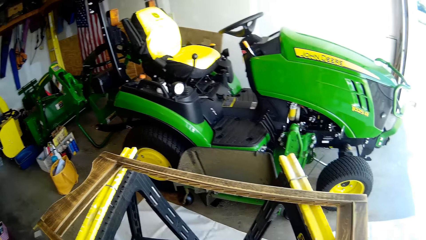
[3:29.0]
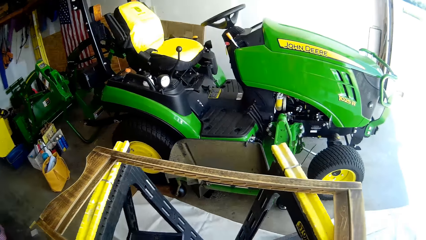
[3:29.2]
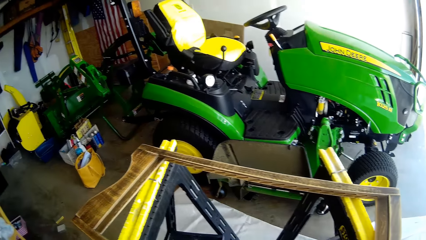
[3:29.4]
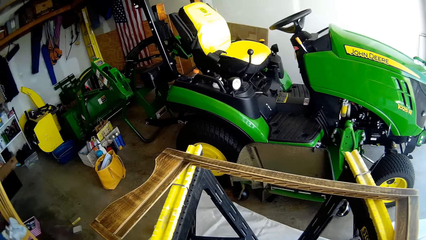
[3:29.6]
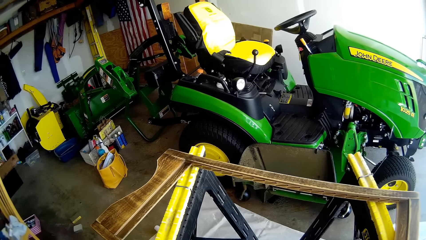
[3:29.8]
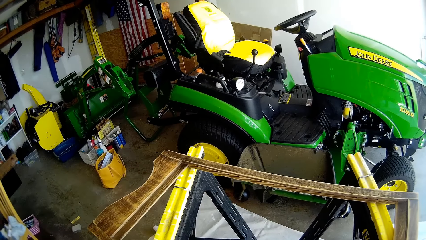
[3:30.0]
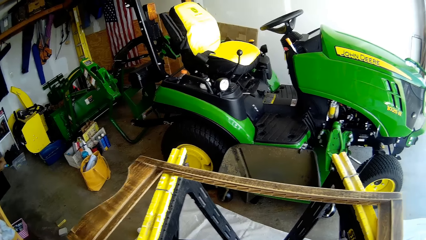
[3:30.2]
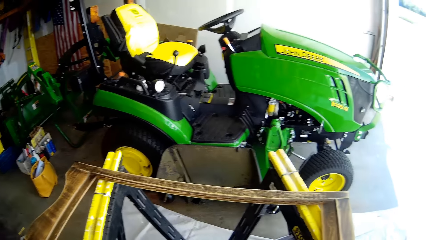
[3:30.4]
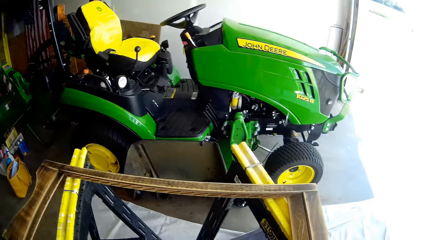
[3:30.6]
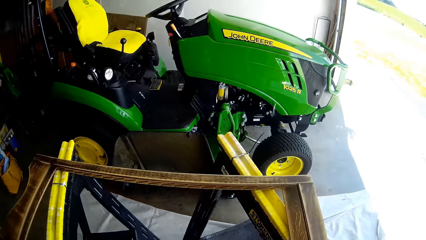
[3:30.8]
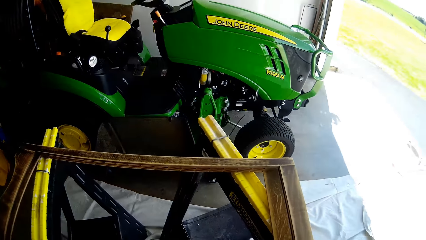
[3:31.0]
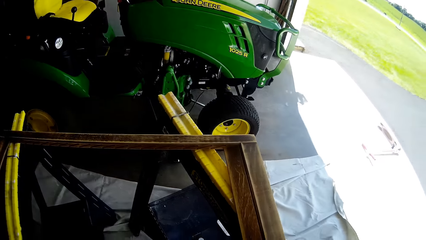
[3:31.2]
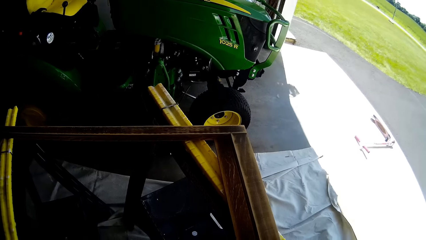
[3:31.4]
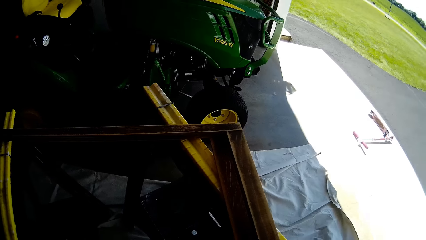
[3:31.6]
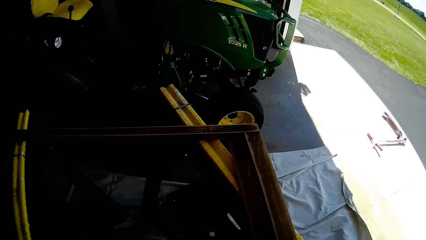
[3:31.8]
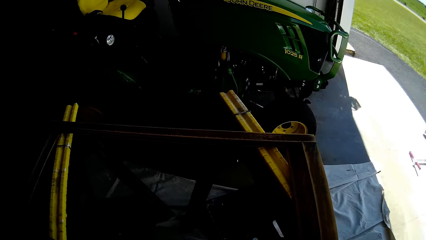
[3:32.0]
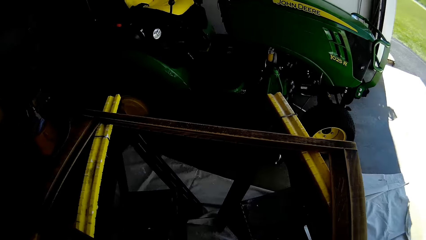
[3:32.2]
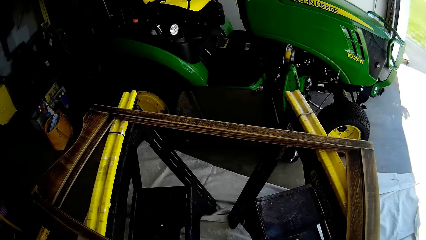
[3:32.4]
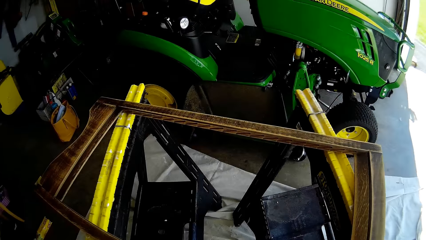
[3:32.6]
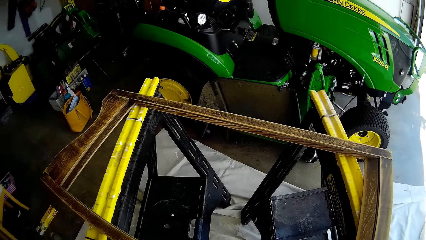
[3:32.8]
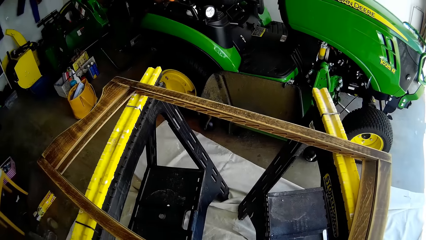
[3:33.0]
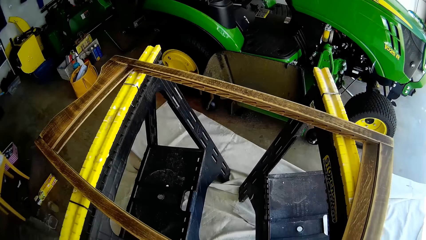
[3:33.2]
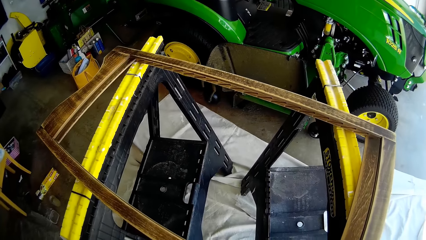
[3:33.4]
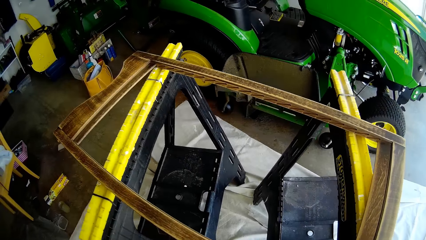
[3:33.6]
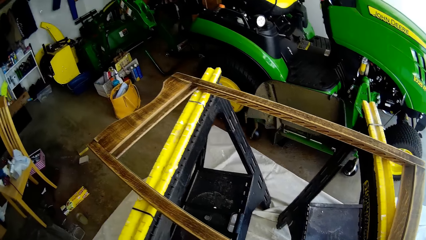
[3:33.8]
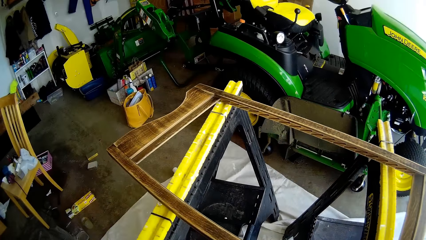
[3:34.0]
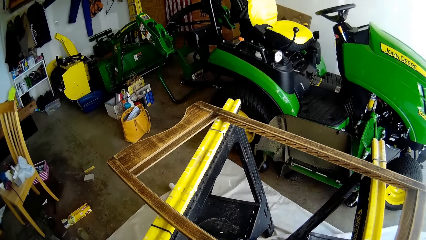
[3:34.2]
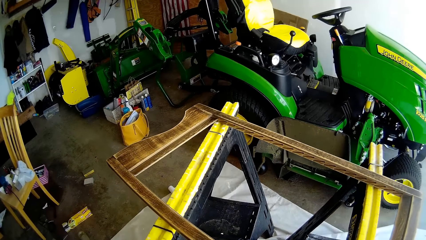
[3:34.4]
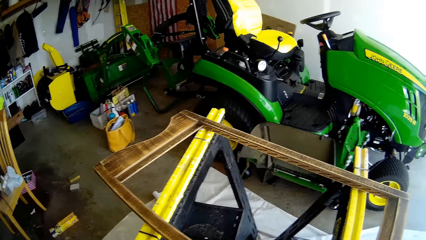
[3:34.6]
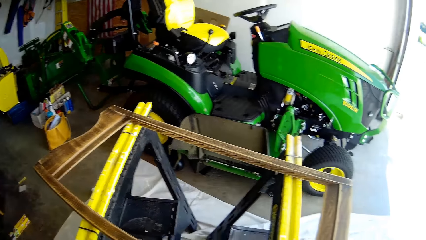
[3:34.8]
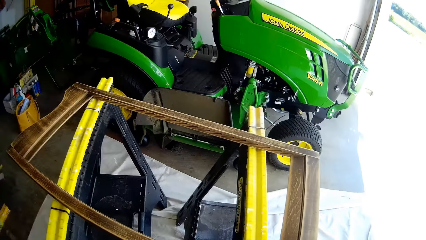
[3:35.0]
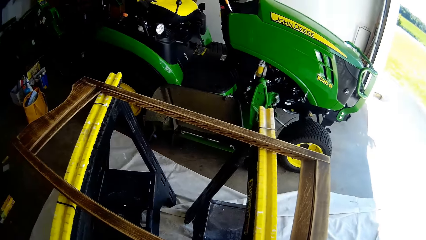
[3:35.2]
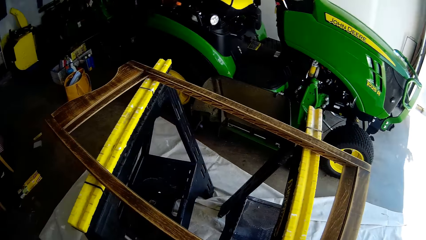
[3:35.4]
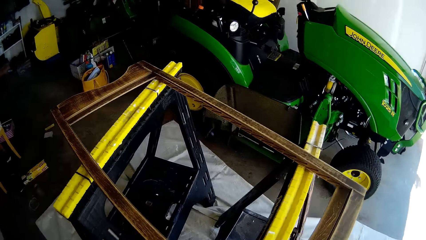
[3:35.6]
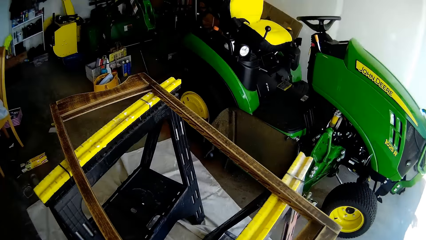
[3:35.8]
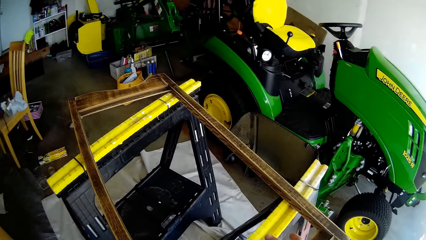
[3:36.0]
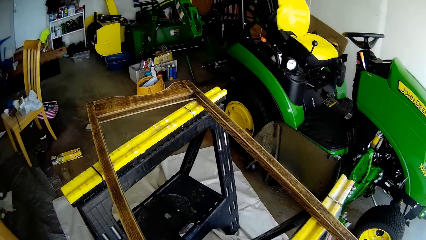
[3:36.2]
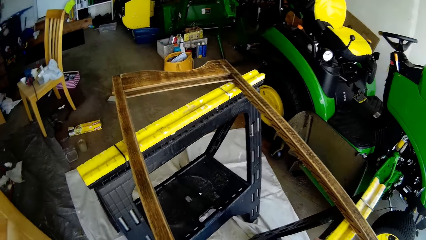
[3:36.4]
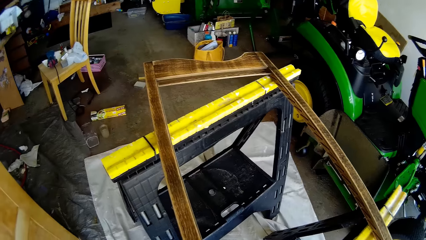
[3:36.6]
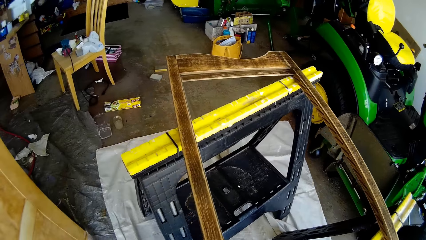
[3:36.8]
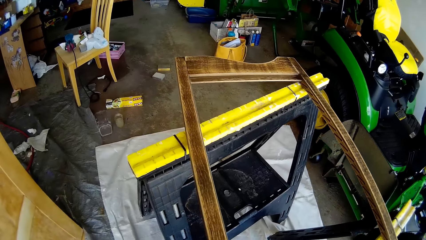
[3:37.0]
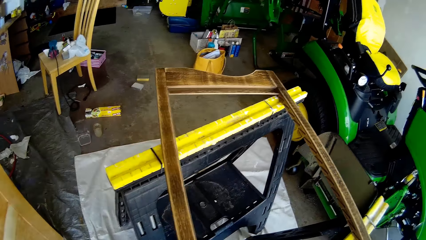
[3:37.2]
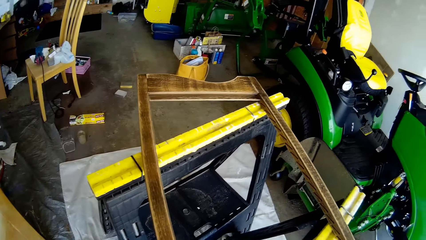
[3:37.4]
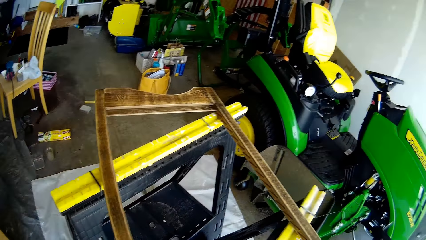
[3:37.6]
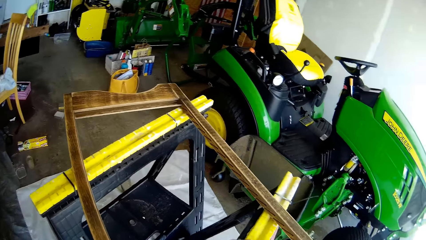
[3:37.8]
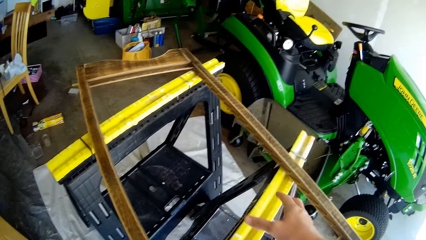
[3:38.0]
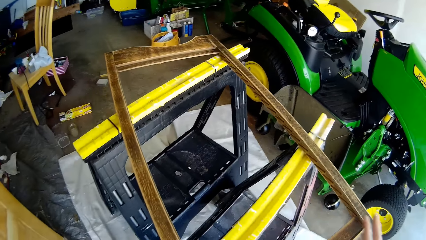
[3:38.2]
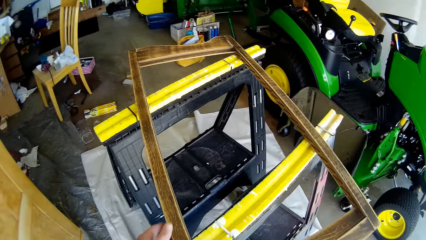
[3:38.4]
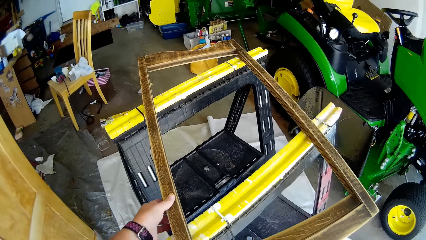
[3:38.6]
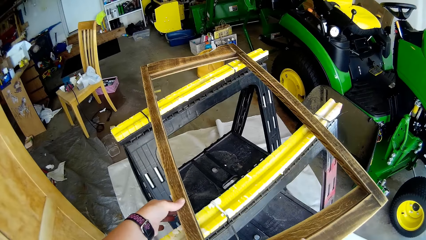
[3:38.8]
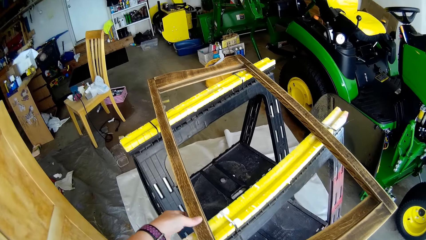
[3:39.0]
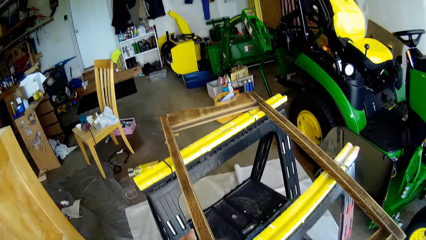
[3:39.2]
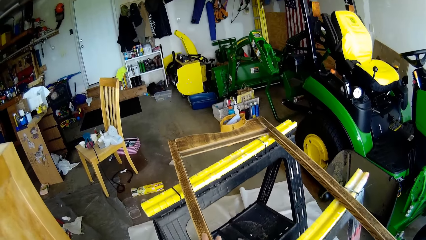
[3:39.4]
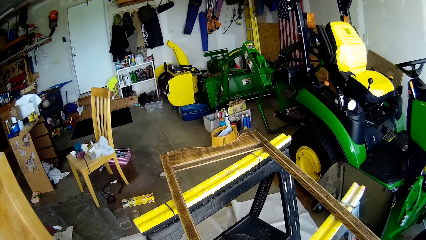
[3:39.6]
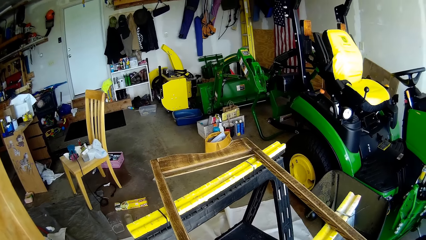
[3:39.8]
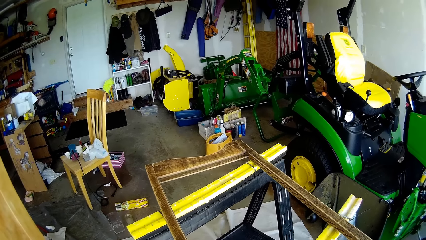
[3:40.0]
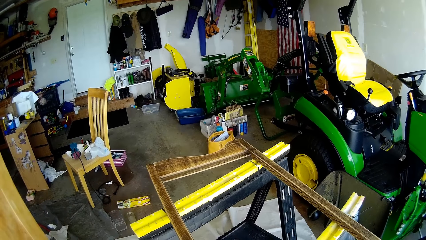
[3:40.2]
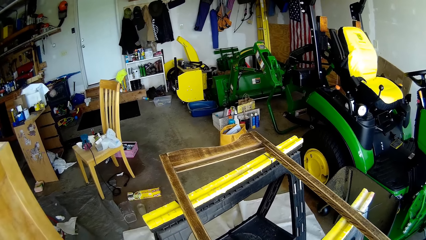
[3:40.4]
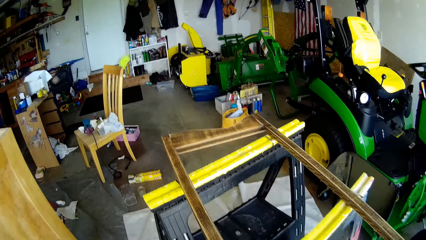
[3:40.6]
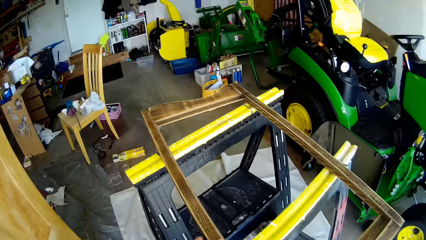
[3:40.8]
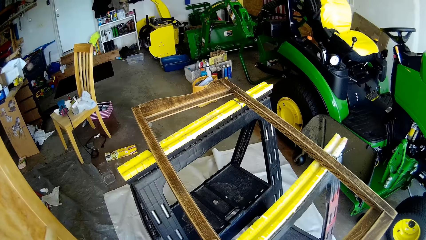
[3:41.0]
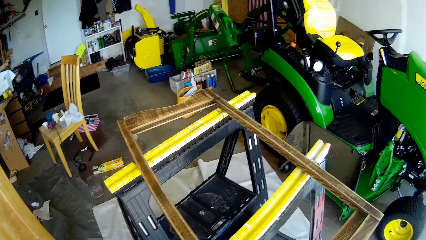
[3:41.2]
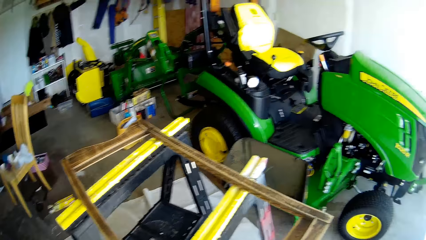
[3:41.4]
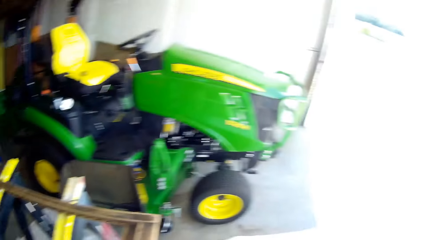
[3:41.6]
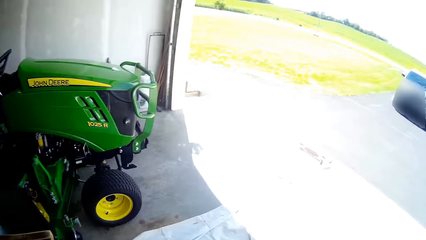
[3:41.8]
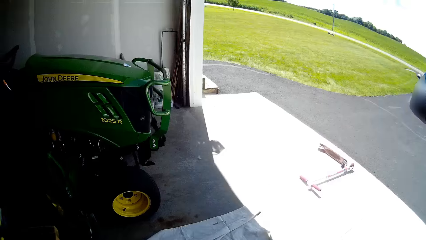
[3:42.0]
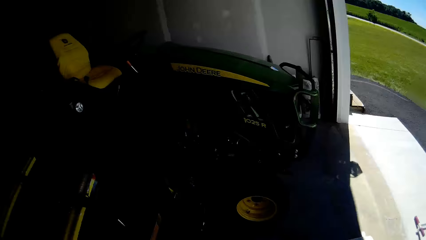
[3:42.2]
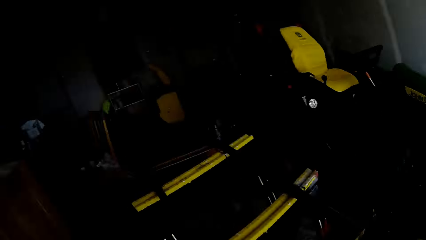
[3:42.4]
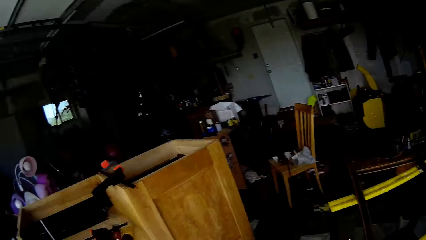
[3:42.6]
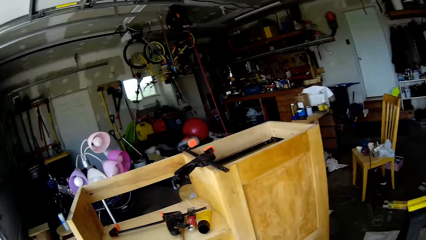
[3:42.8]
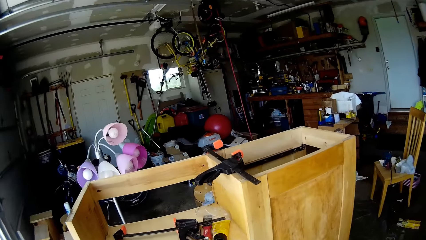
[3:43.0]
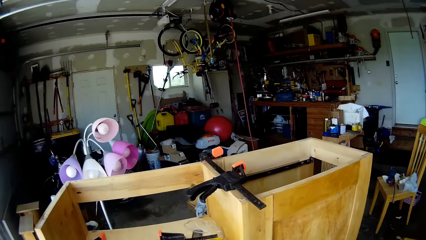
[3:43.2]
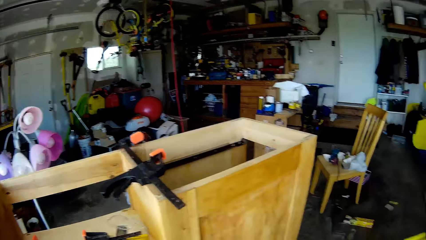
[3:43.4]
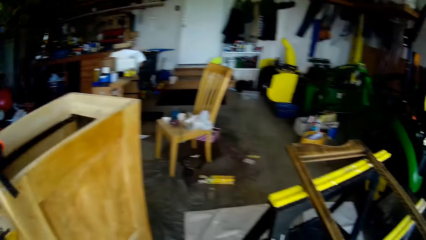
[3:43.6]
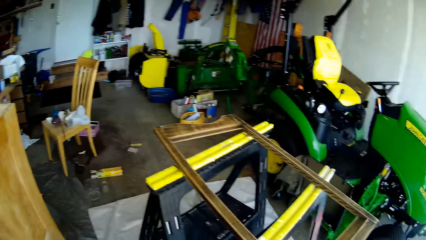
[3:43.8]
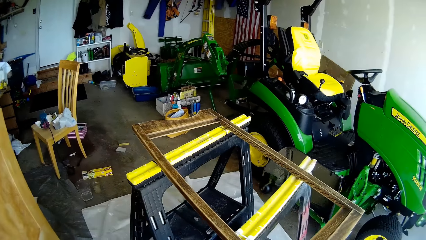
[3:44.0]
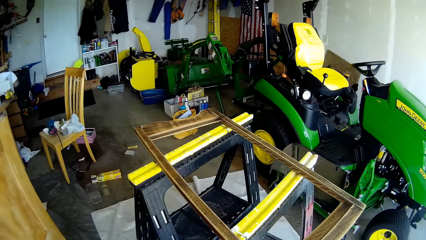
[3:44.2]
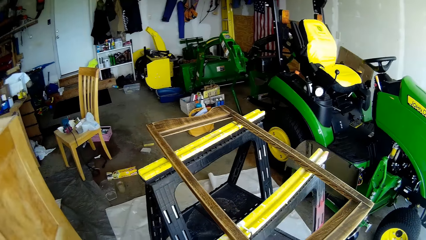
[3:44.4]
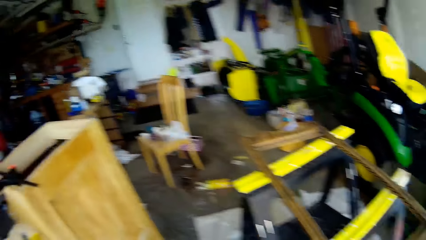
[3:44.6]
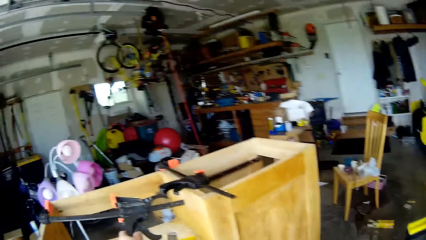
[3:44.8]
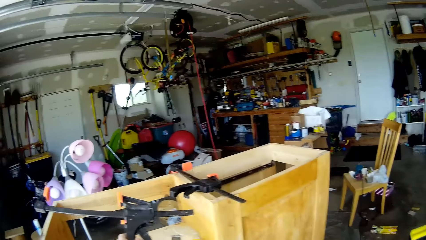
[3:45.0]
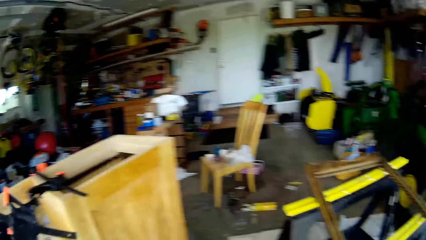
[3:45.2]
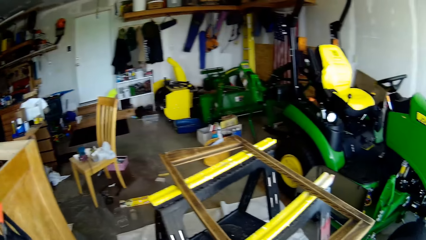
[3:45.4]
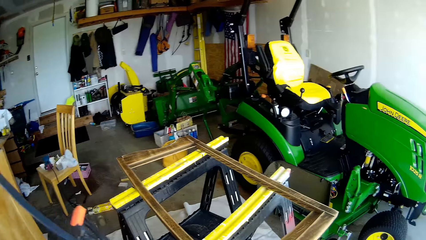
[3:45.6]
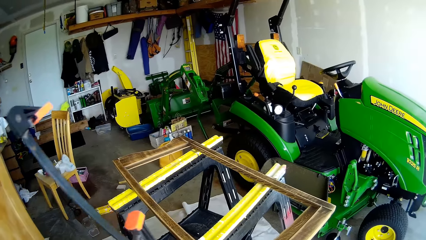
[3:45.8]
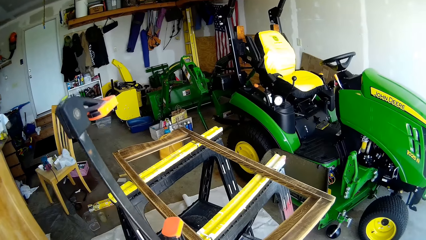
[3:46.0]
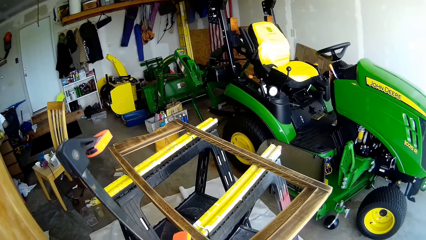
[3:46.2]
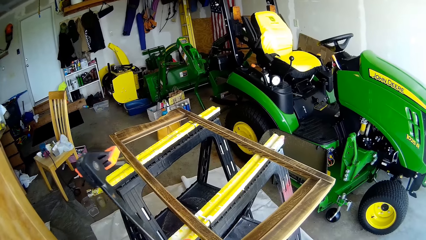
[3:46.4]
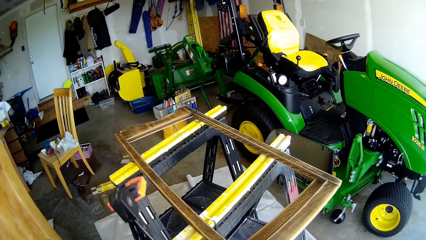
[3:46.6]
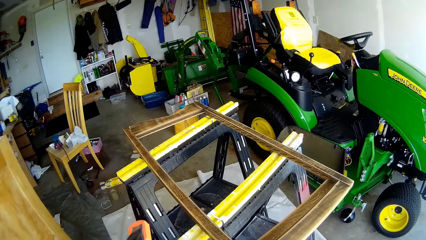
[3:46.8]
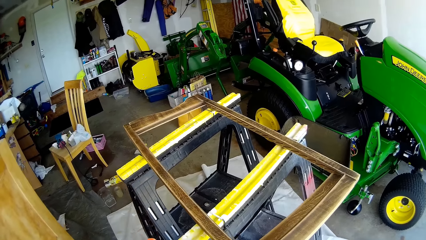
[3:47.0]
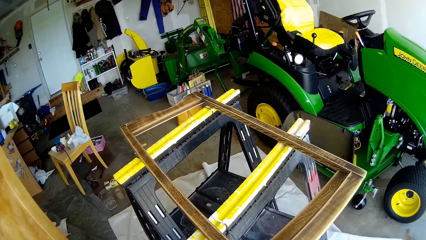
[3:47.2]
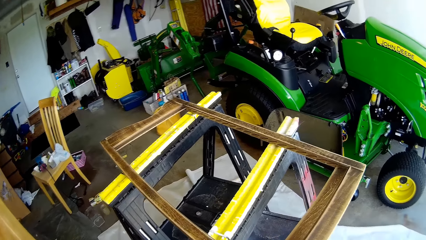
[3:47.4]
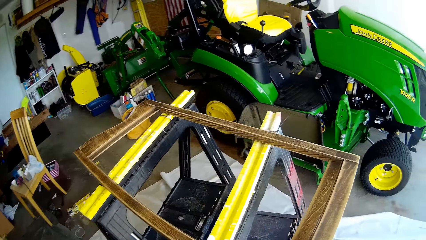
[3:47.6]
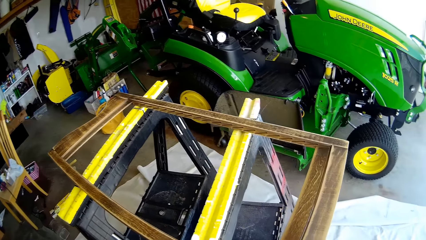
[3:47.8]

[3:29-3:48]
The camera wearer pulls a stand. She pushes the stand. She picks up the clamp from the wooden shelf with her left hand.
